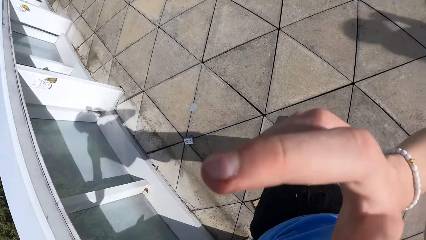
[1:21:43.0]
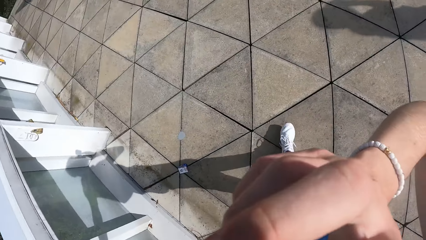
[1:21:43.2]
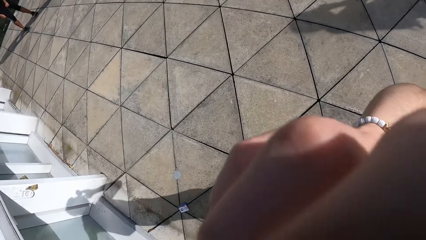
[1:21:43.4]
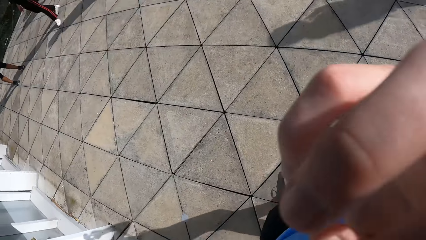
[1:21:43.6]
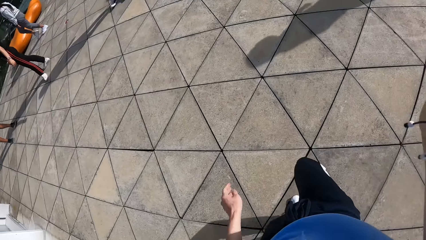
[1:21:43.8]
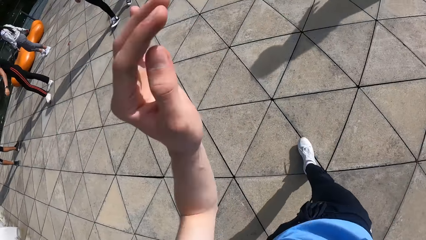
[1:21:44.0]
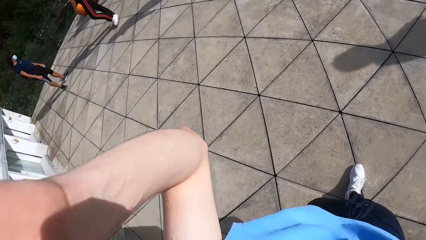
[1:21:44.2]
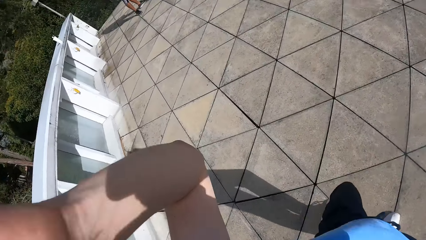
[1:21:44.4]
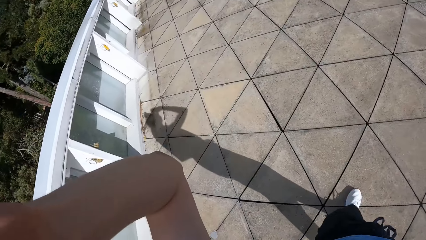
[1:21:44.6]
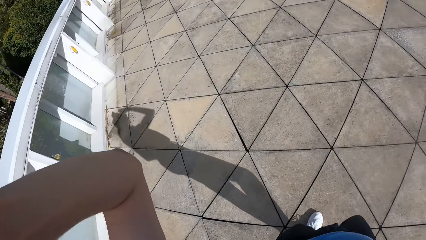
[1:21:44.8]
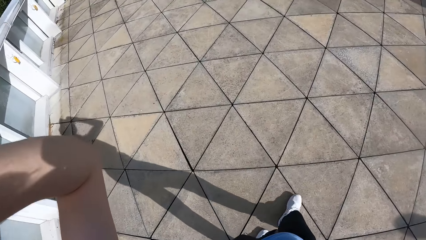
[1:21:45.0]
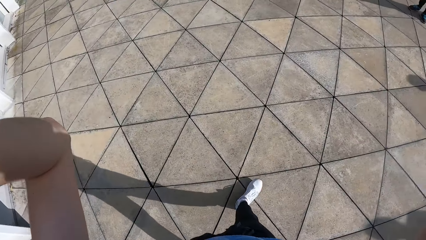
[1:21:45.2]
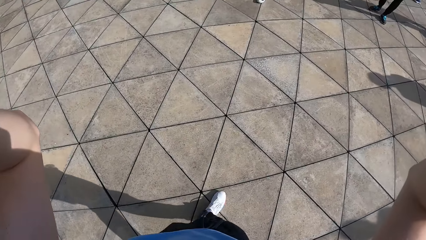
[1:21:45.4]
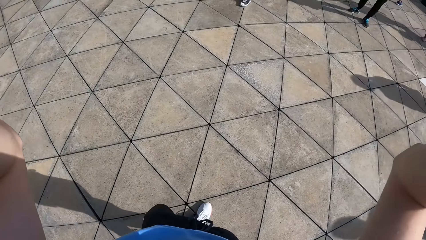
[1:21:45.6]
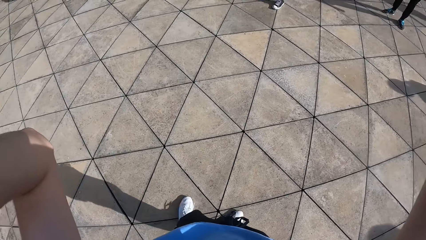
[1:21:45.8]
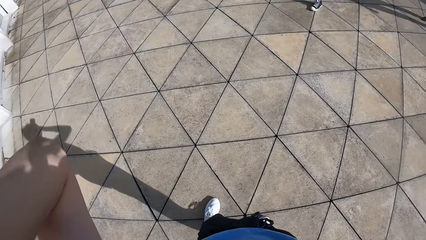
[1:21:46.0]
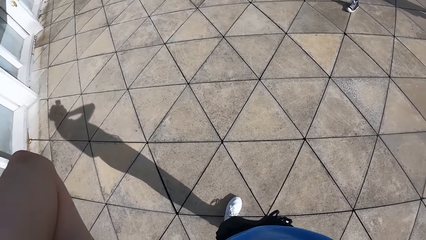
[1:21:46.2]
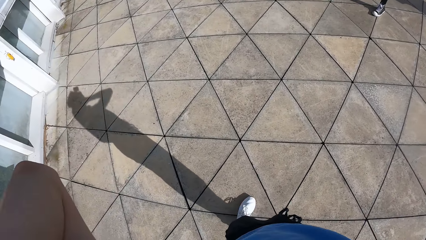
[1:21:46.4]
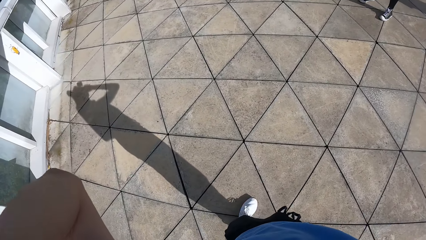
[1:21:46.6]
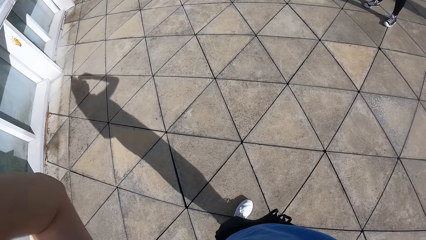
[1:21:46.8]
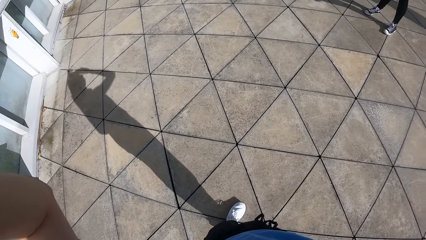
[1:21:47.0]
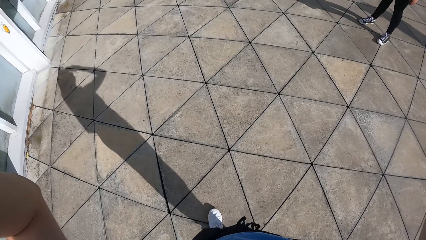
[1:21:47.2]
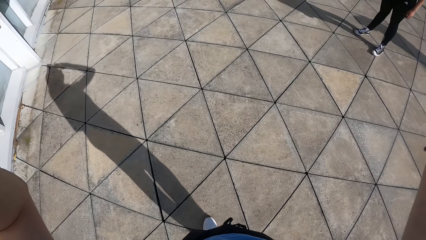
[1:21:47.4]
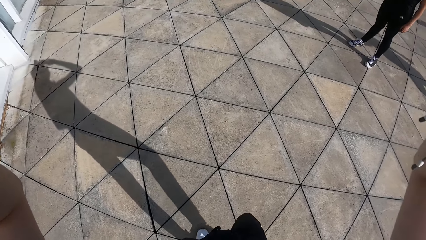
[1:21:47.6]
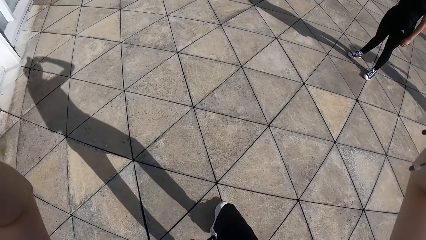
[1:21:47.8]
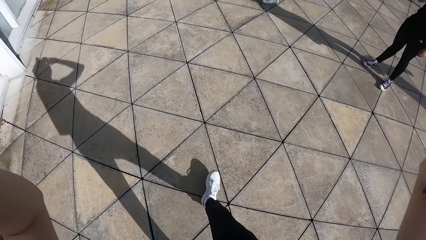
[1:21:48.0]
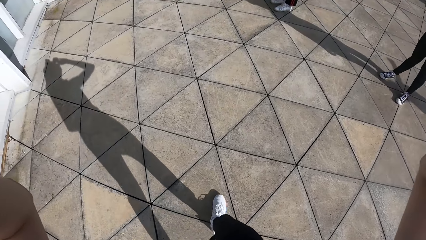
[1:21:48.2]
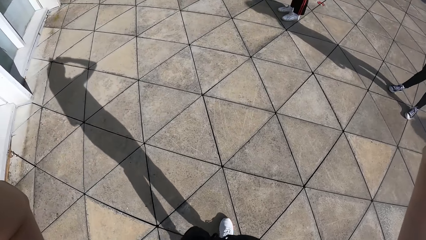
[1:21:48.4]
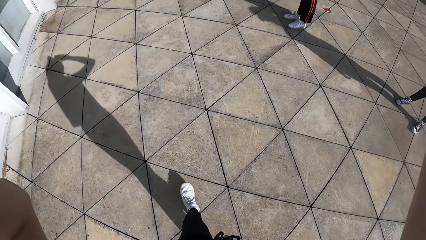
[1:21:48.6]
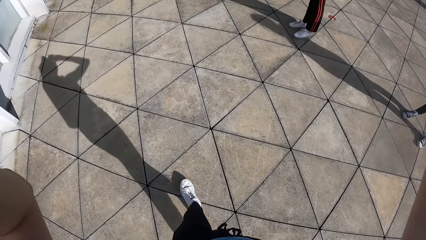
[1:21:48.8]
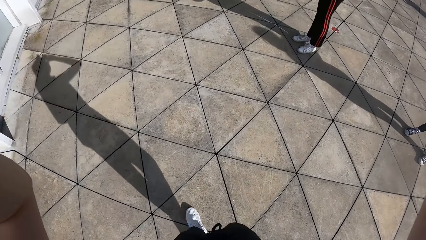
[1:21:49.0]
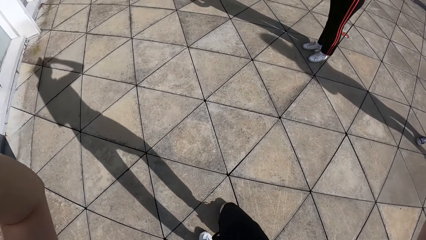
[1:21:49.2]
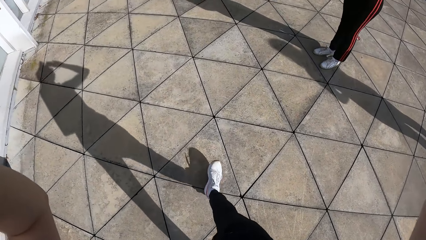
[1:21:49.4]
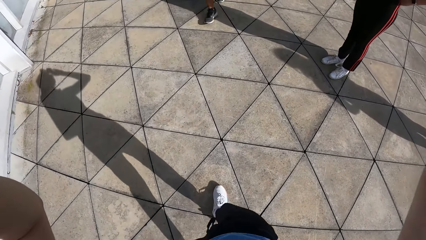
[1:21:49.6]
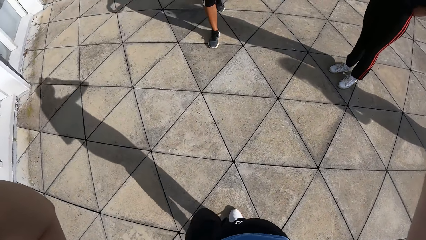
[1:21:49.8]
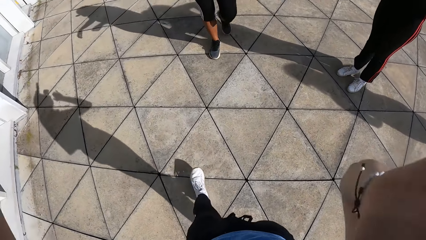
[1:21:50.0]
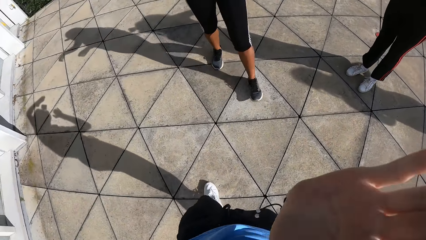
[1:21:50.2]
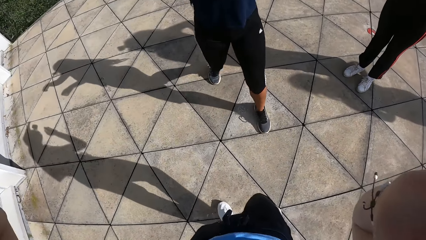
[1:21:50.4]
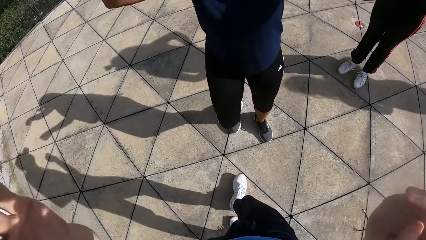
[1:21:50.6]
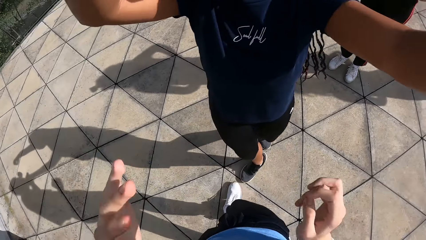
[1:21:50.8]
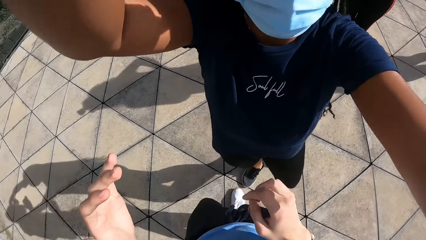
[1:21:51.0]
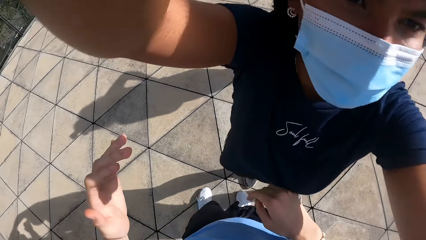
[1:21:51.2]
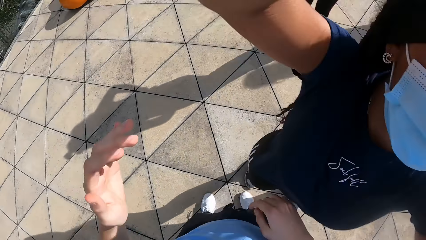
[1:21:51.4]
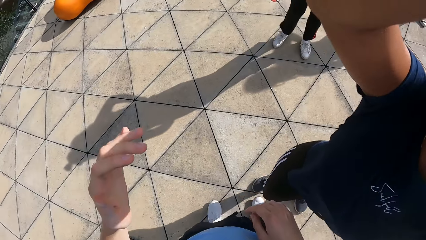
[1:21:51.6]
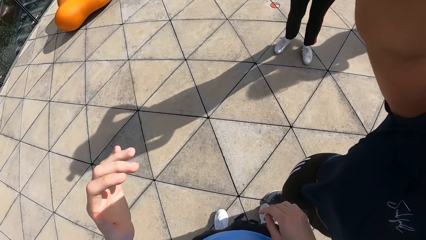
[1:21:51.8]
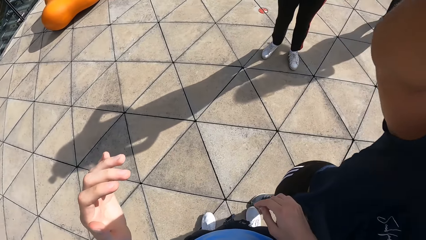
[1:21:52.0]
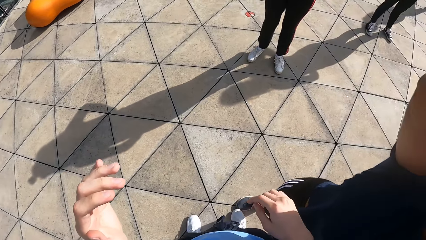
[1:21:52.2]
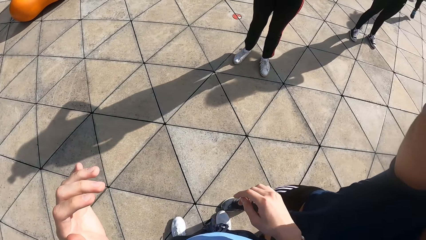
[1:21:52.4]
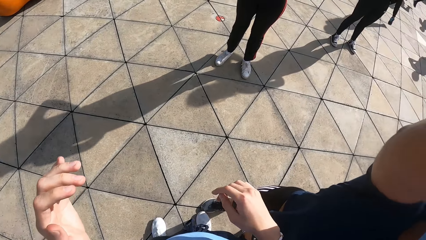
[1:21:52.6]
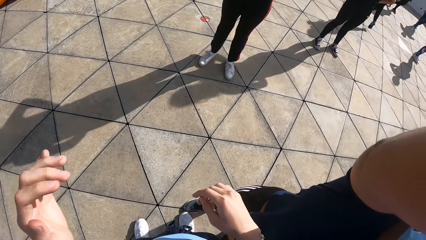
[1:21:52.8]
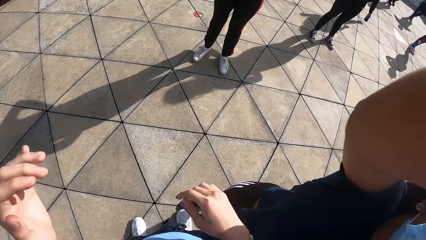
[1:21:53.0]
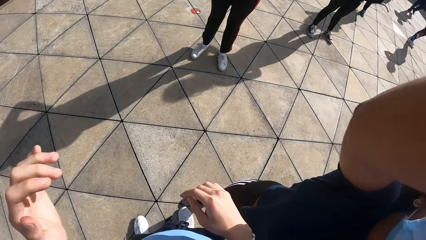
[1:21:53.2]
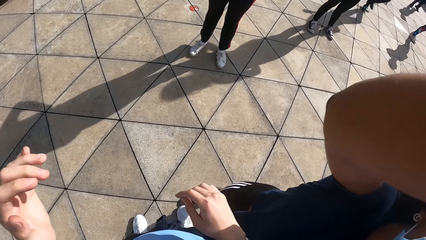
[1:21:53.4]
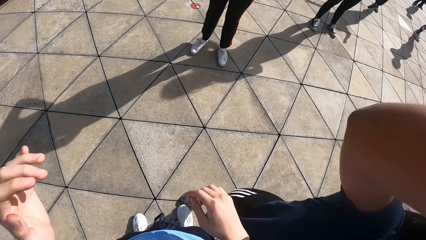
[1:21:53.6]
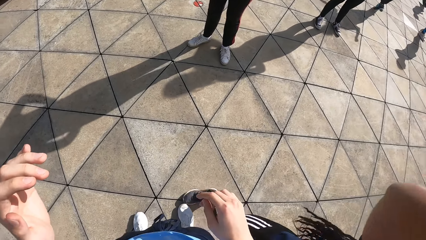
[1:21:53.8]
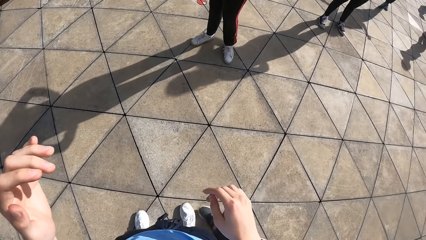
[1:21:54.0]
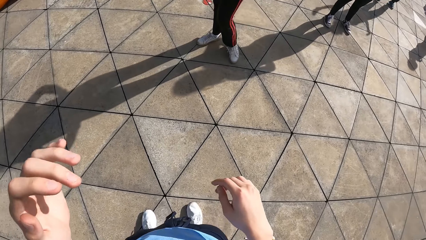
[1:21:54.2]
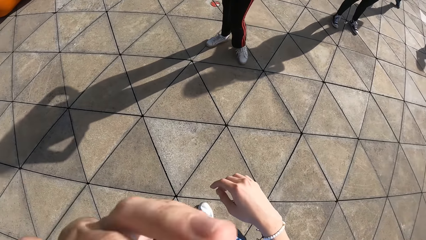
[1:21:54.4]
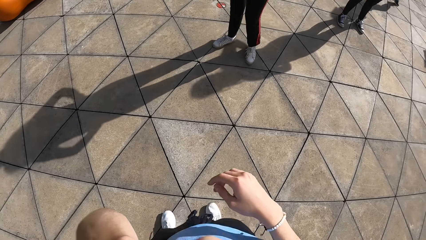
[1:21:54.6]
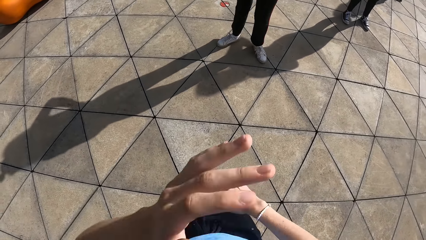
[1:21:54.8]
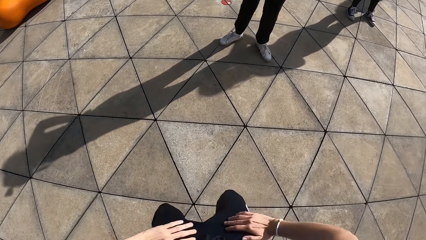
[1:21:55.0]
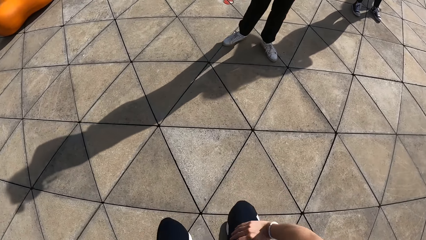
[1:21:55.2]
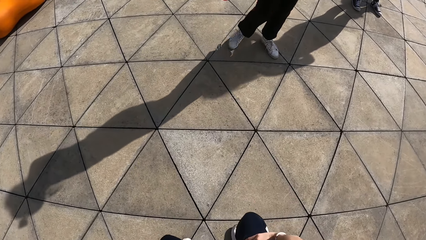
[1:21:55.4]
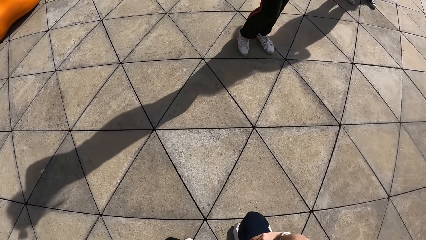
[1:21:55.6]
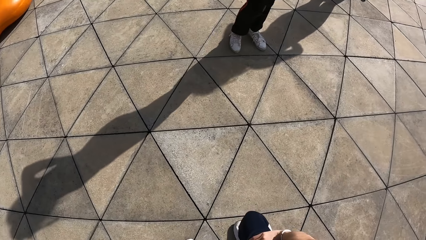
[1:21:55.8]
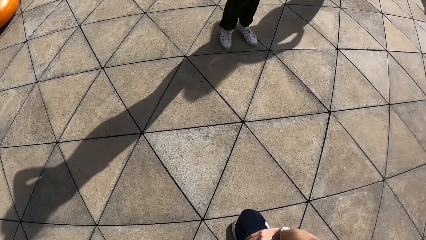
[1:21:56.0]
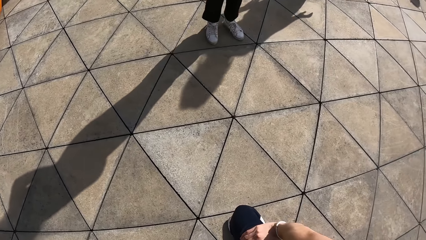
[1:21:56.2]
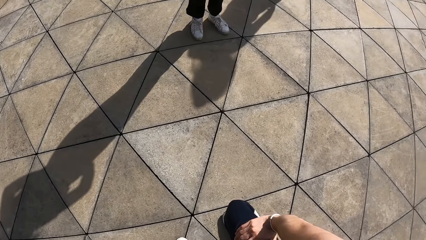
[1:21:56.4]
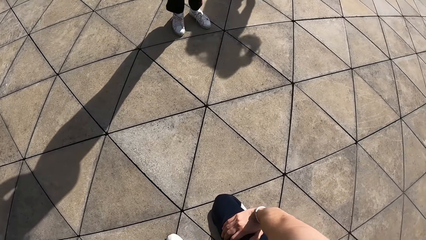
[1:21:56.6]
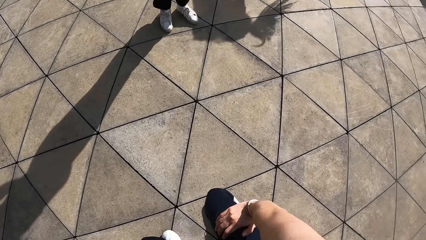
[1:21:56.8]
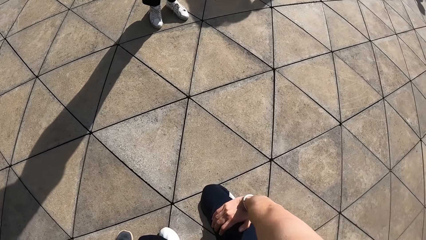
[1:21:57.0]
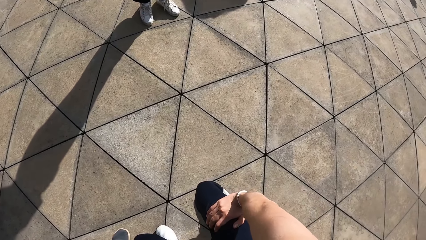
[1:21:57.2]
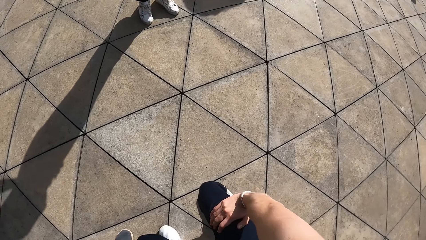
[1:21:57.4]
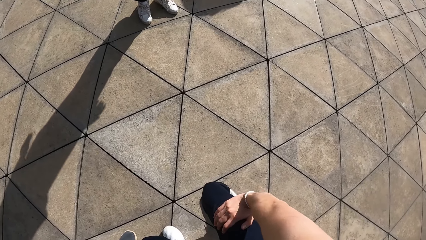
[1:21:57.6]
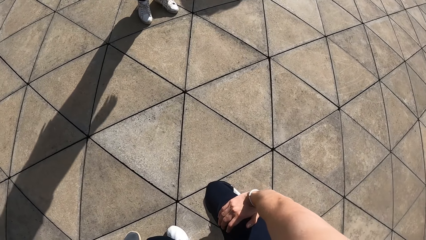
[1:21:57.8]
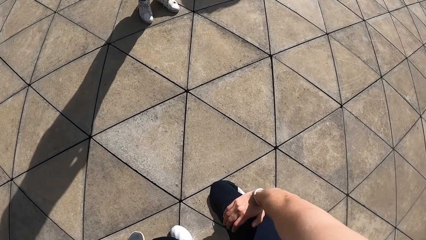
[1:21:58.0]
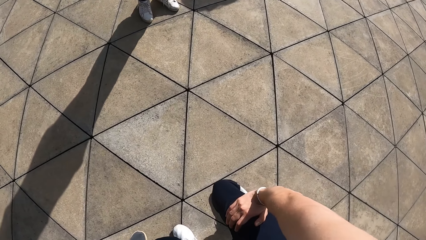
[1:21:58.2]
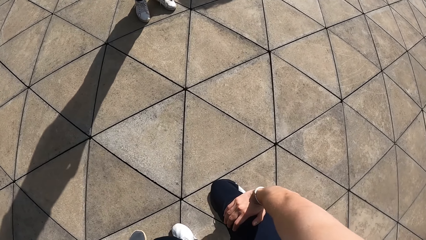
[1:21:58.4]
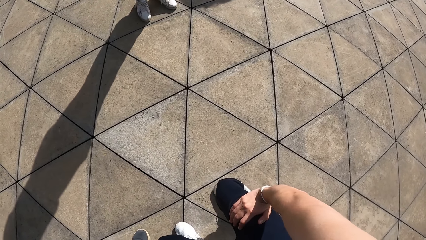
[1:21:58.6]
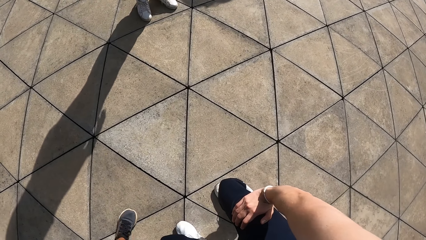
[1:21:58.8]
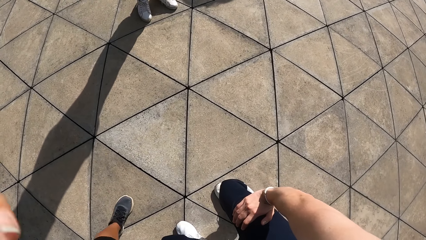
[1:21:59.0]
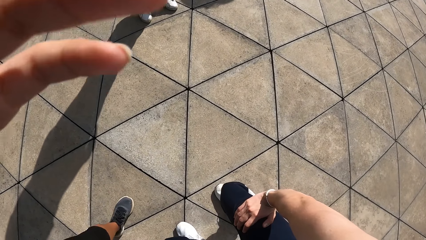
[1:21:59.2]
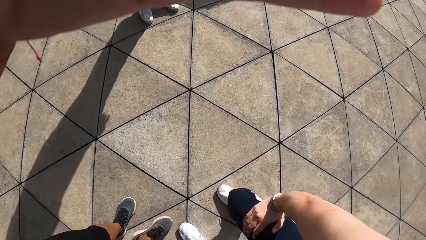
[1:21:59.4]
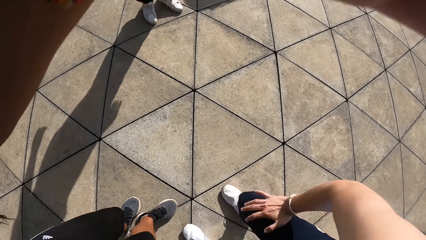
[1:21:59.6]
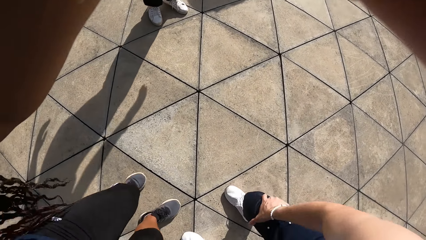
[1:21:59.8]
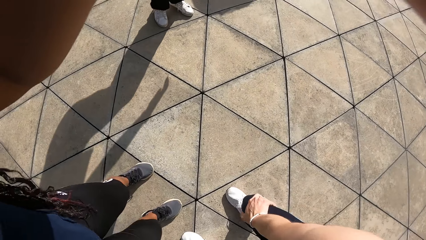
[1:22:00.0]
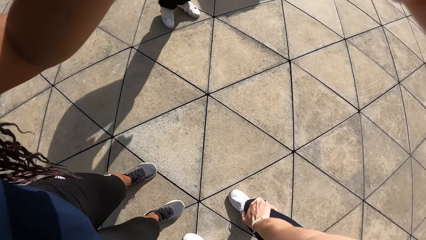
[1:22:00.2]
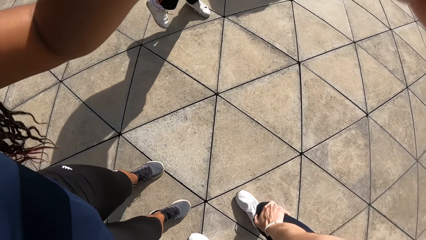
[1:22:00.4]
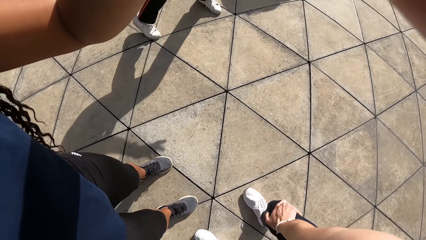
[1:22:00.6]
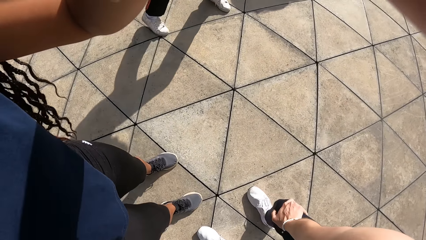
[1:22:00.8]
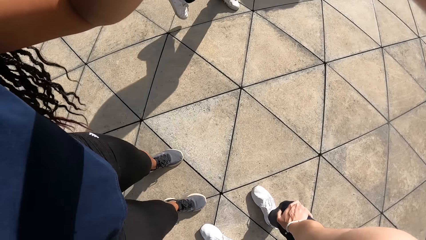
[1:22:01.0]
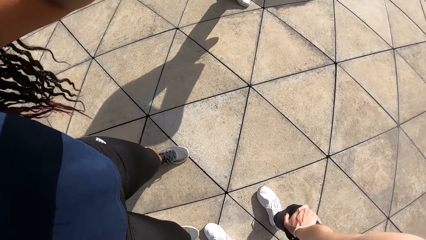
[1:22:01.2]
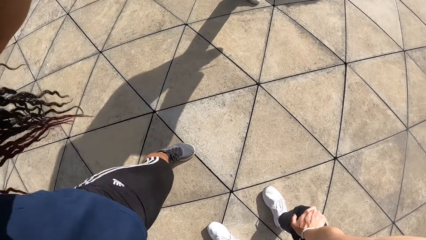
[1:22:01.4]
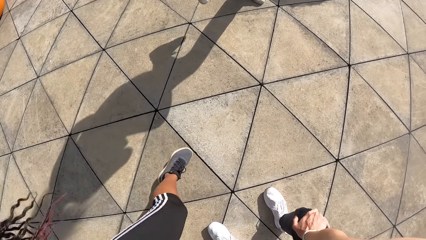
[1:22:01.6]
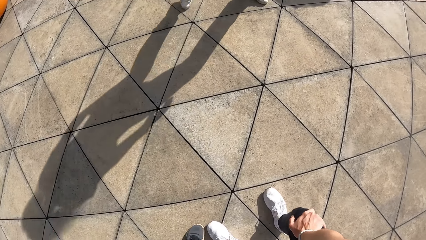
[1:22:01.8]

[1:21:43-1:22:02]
The camera wearer holds her face. She touches her face with her right hand. She adjusts the camera on her head with her left hand. She walks forward in the room. A woman adjusts the camera on the camera wearer's head with both hands. The camera wearer cleans her nose with her left hand. She bends down. The woman adjusts the camera on the camera wearer's head with both hands.
